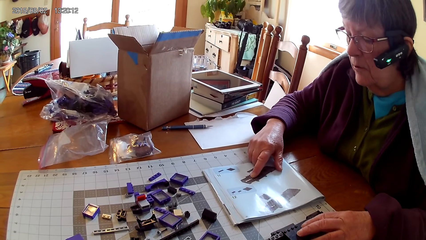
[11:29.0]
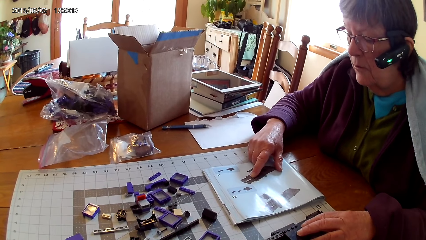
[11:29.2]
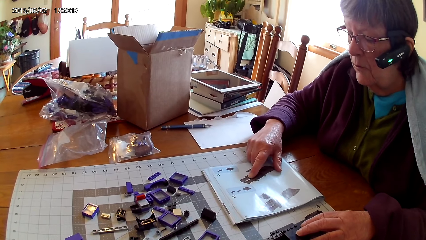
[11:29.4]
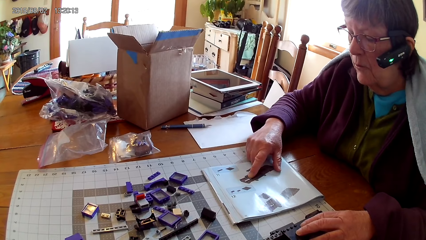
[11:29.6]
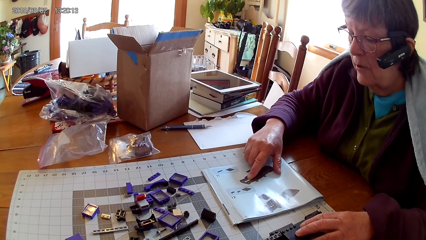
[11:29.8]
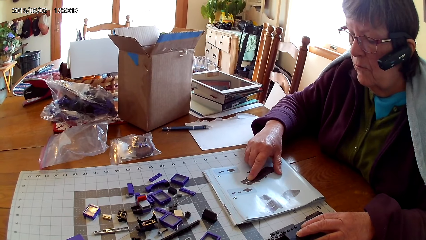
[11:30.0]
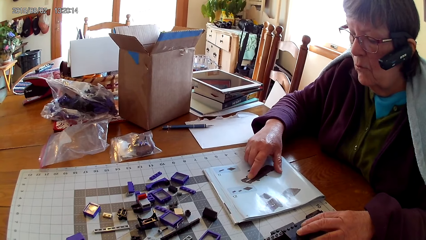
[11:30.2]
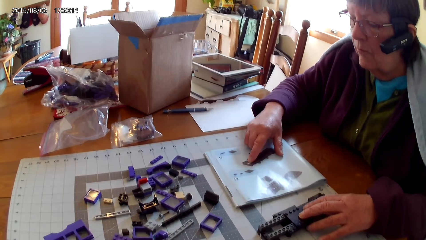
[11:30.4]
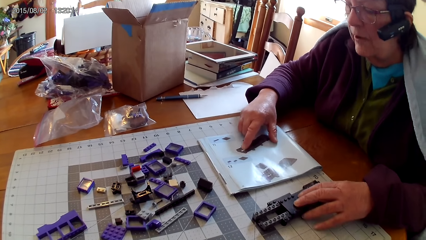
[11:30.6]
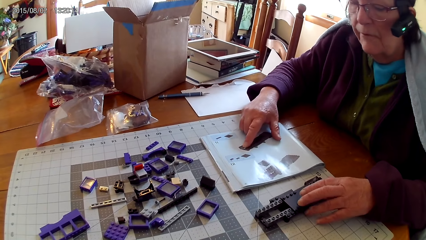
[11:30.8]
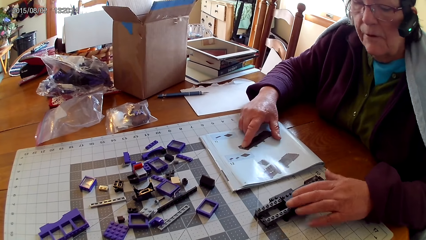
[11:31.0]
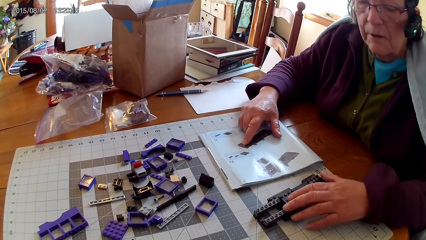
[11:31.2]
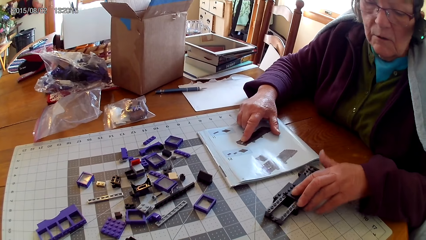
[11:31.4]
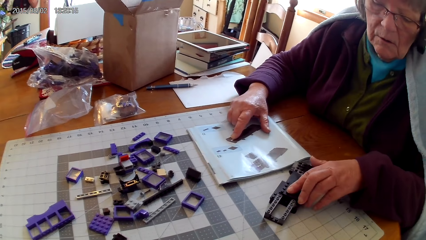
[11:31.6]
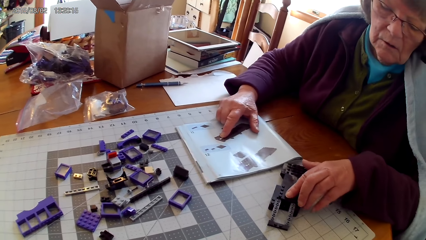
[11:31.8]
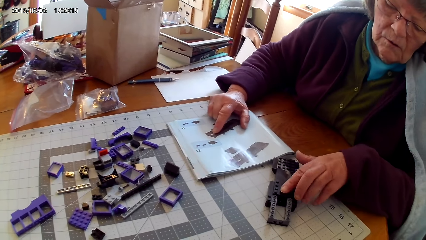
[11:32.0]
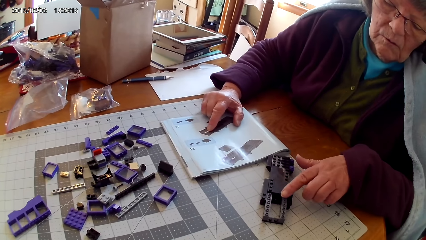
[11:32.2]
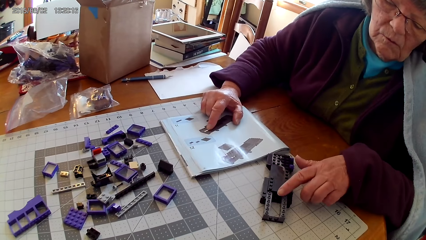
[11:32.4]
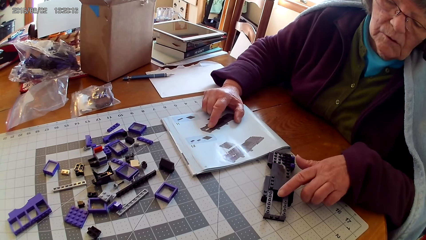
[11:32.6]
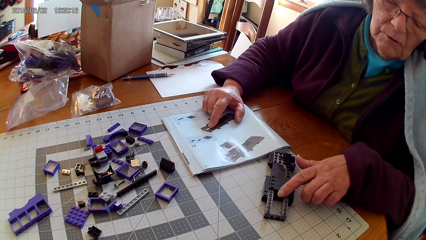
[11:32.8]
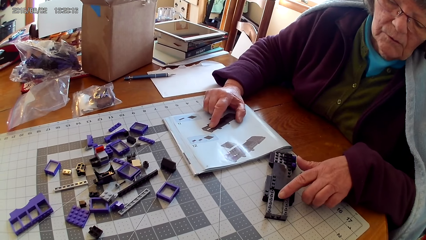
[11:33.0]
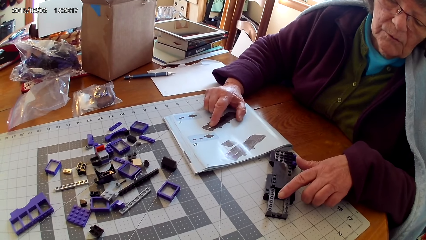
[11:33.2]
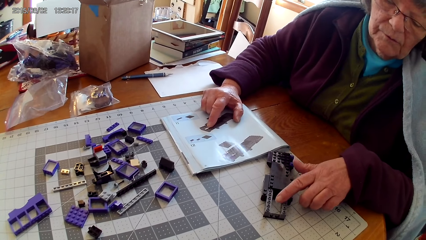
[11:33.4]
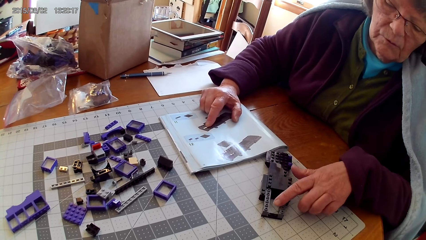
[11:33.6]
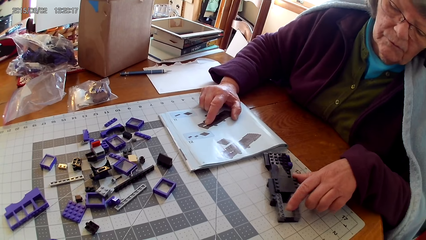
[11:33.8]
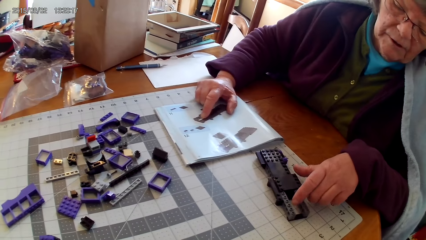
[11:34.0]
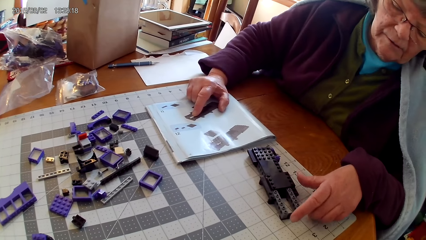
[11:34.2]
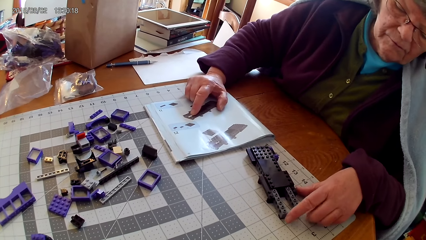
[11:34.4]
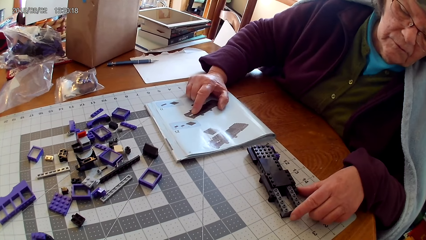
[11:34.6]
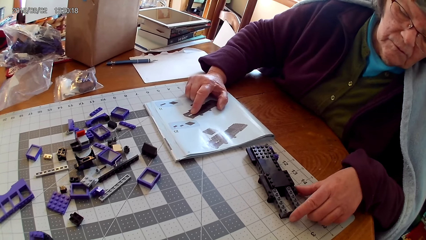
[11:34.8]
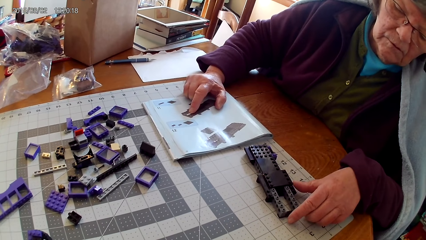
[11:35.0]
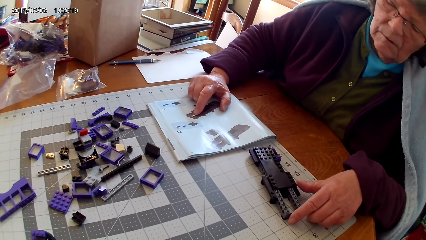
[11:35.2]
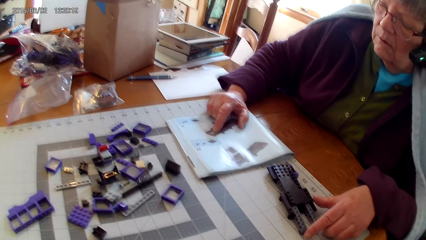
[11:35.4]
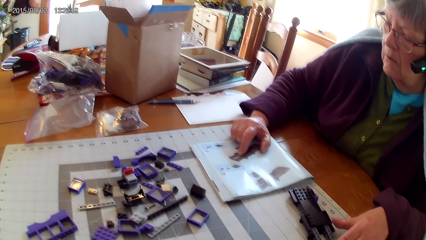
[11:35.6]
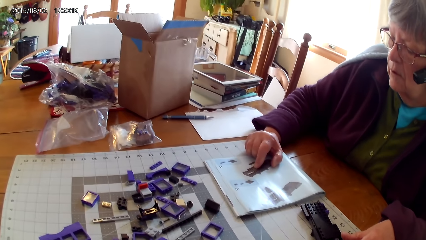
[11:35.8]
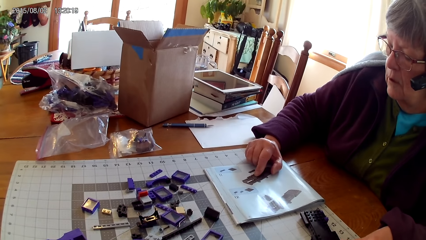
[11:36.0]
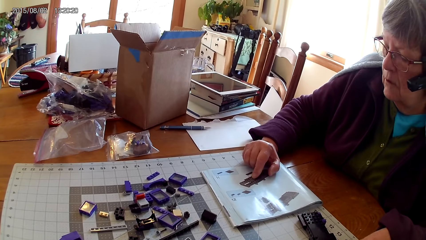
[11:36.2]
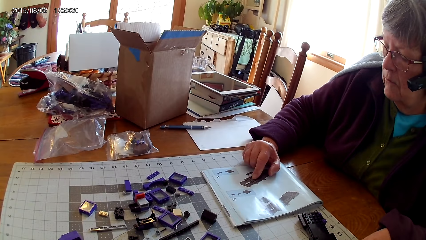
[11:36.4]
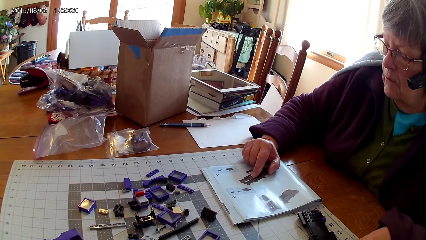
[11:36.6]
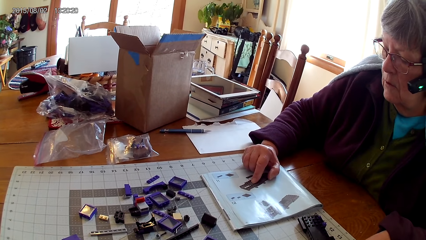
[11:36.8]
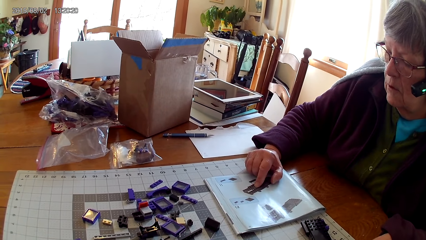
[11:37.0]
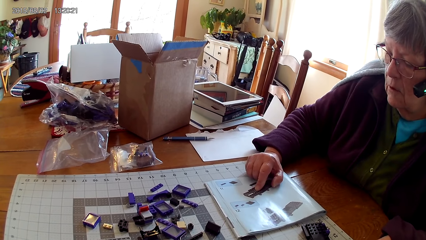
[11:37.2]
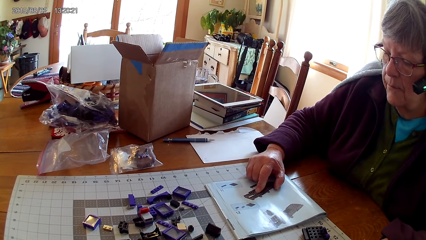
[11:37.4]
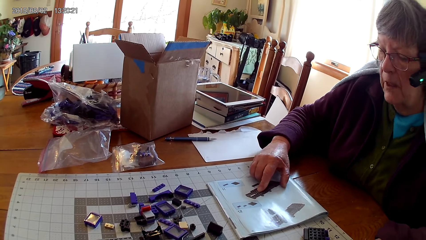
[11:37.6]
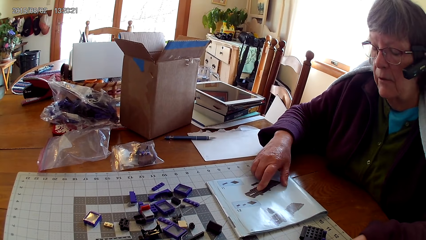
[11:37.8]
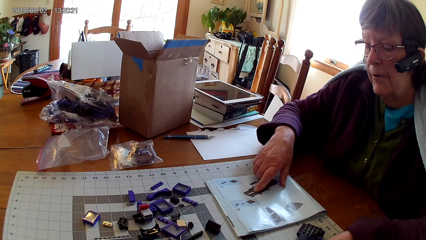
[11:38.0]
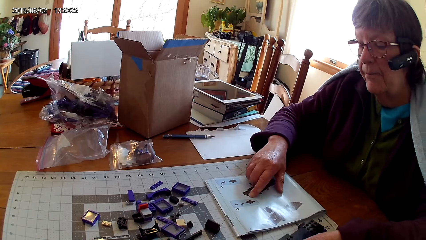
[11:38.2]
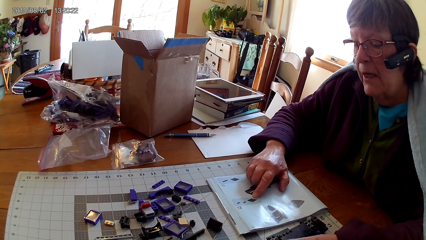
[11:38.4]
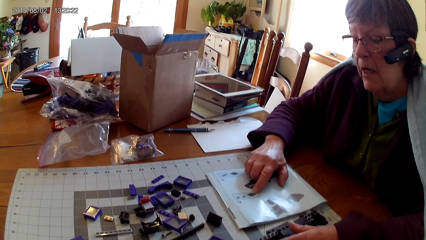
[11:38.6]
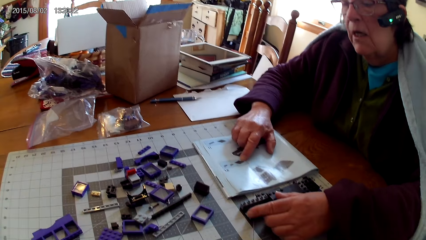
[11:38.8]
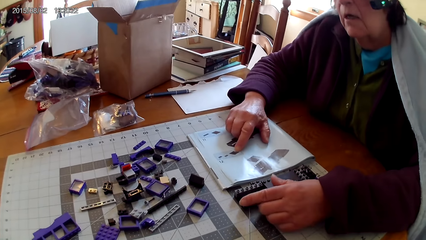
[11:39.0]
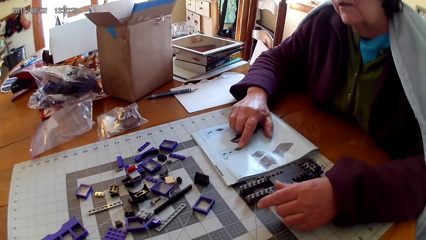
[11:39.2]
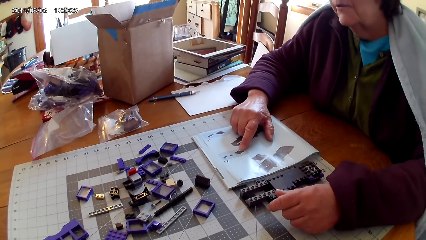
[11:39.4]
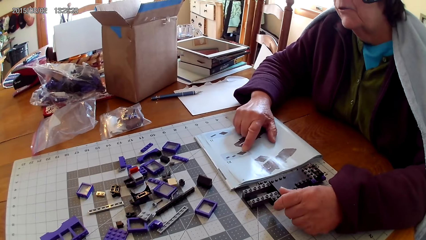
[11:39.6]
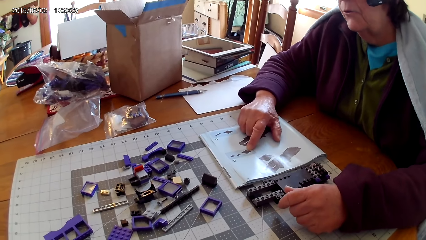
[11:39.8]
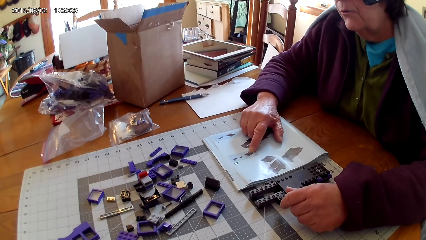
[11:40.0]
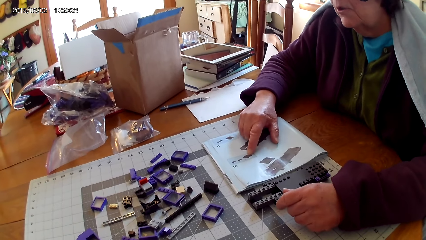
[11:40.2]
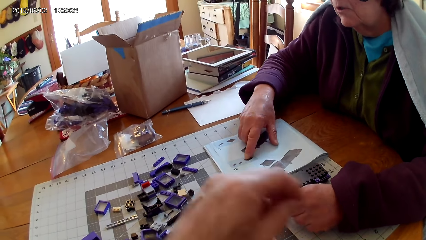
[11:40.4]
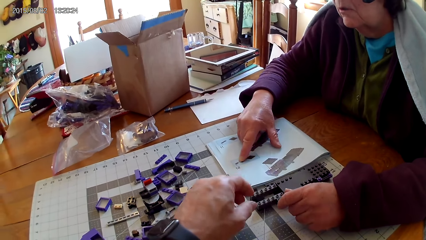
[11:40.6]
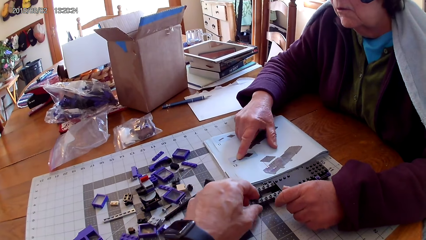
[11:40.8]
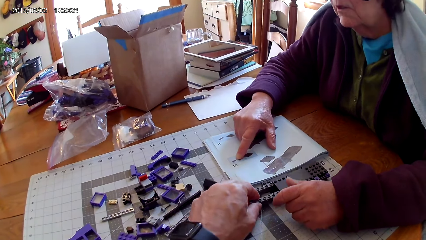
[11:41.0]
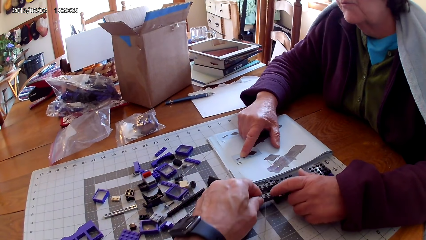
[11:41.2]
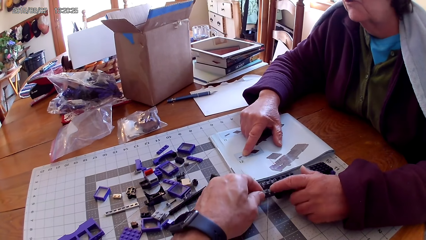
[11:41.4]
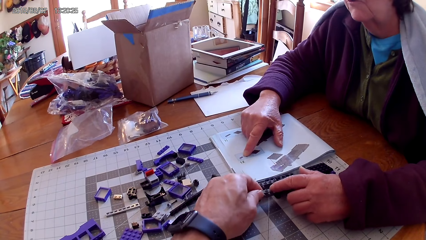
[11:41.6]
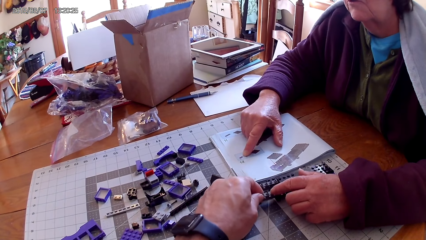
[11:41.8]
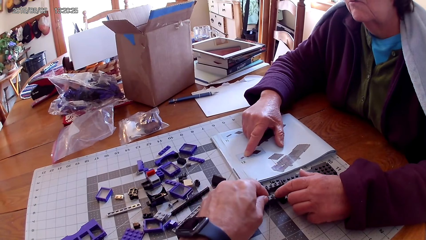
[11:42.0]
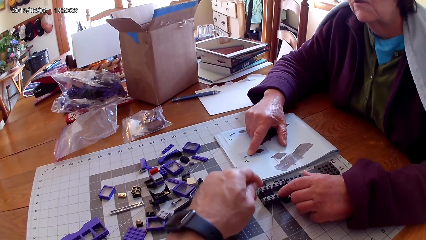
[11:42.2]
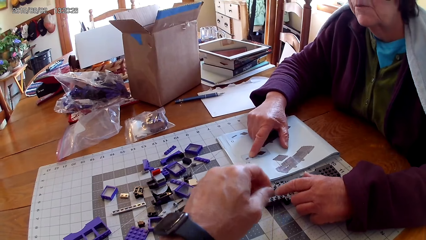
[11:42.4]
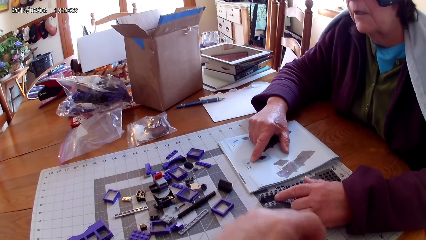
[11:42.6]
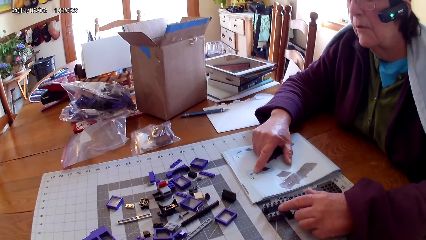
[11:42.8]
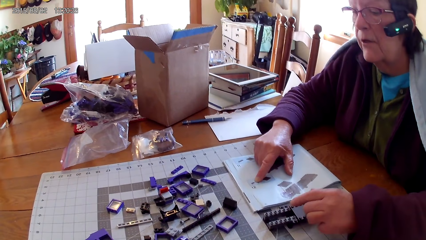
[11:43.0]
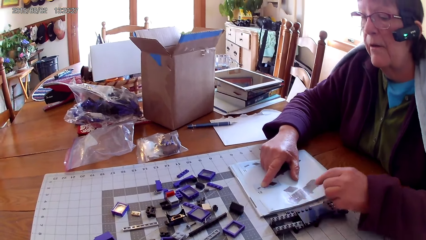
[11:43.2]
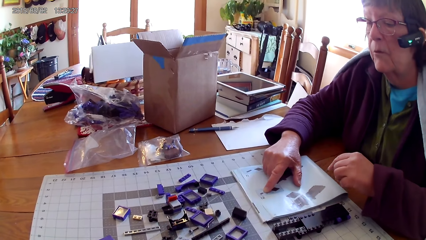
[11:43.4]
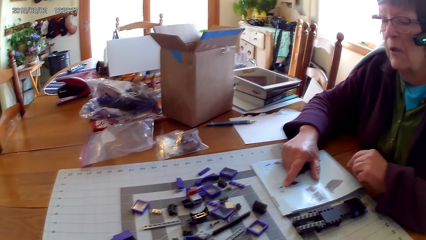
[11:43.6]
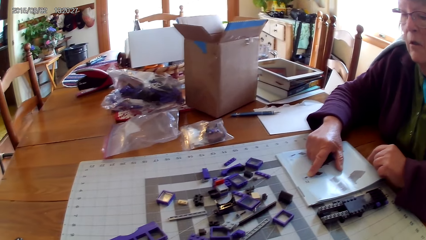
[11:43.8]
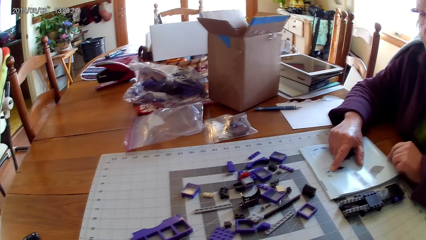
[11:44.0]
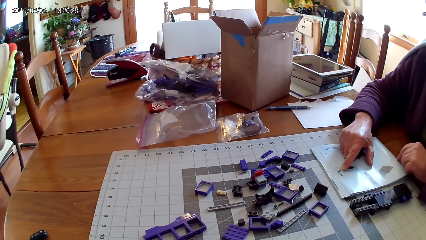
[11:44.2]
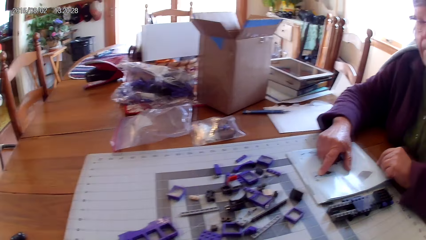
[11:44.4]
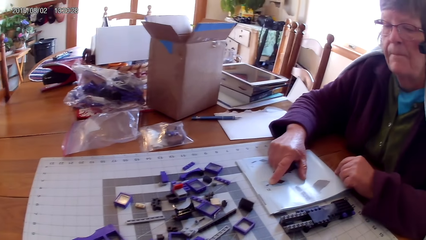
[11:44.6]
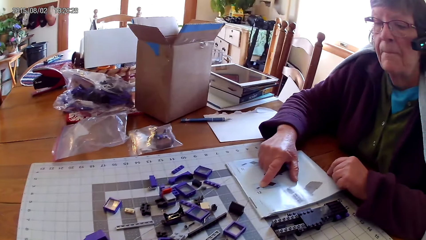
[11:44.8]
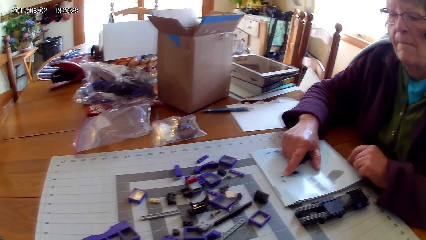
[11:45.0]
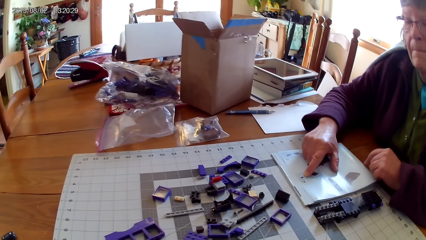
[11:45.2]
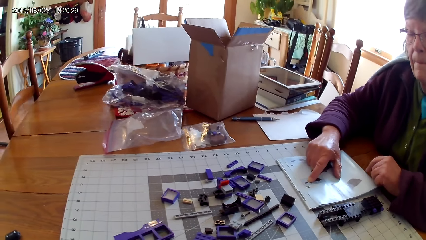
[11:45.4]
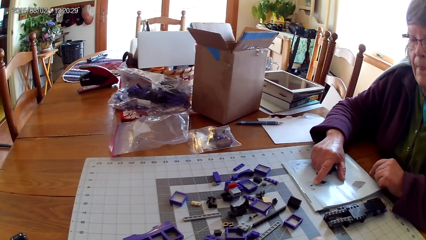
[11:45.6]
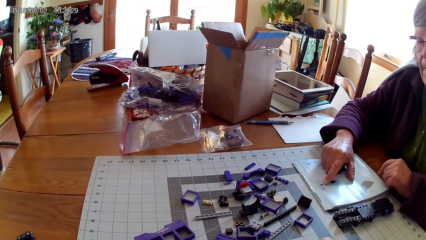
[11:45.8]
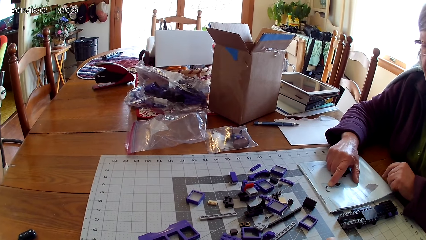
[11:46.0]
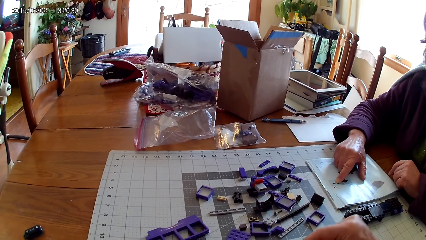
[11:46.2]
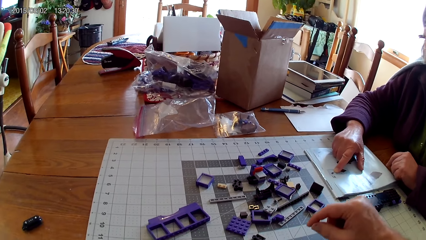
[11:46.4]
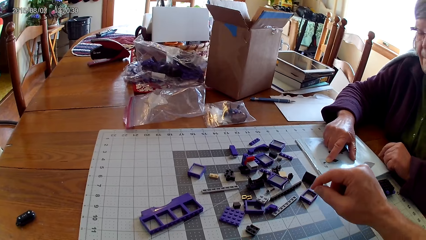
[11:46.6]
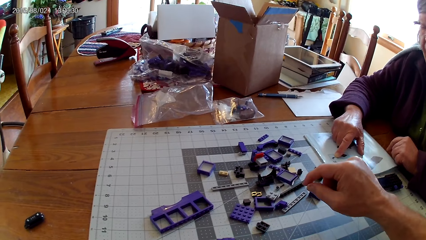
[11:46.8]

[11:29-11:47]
A person reads the manual book. The person looks at something, turns something, looks at something and turns something. The person looks in the manual. The person reads the manual, moves something and reads the manual book. The camera wearer touches something. They hold a plastic. The person touches something. The camera wearer removes the hand from something. The person removes the hand from something. The person reads the manual. The camera wearer looks around.
